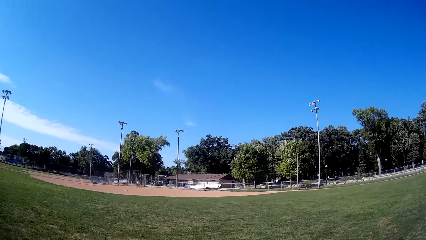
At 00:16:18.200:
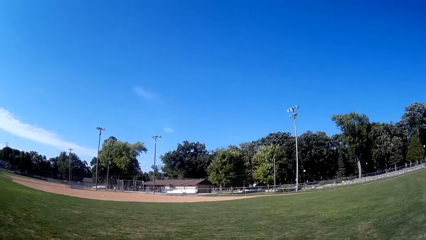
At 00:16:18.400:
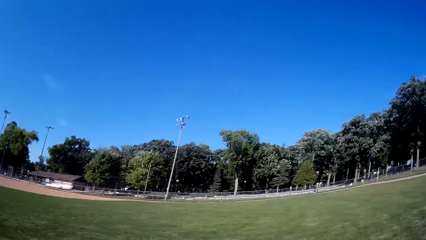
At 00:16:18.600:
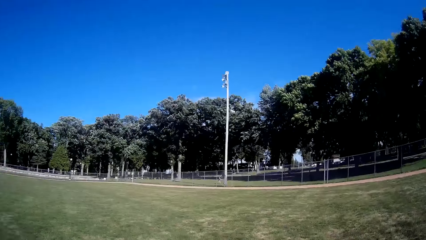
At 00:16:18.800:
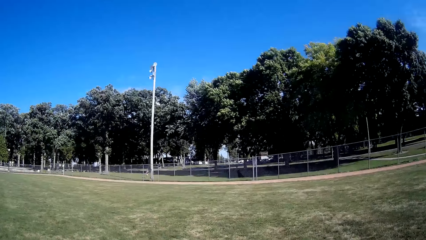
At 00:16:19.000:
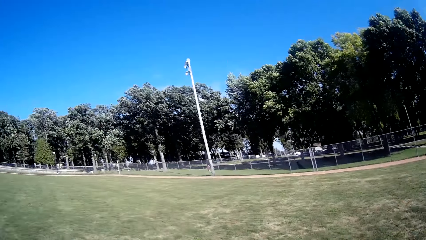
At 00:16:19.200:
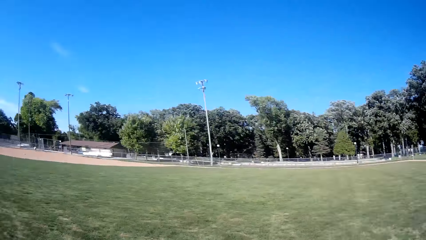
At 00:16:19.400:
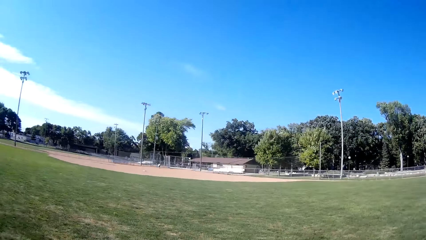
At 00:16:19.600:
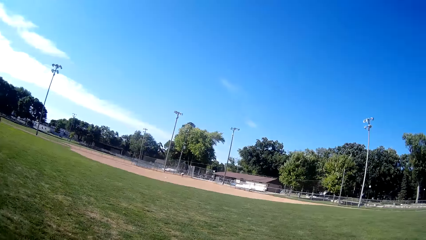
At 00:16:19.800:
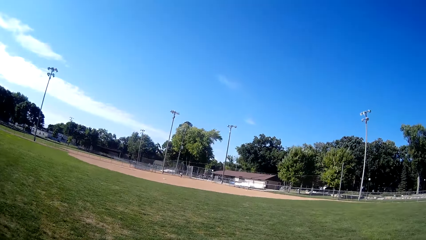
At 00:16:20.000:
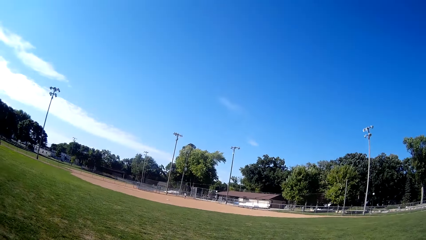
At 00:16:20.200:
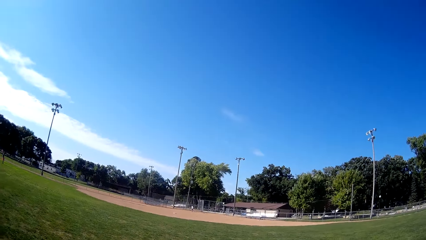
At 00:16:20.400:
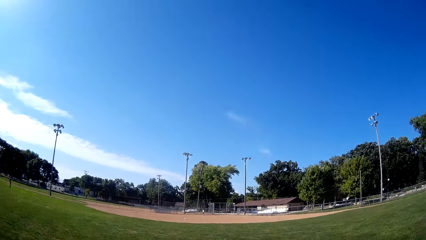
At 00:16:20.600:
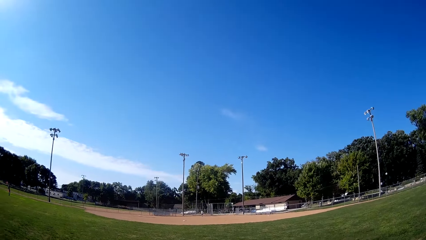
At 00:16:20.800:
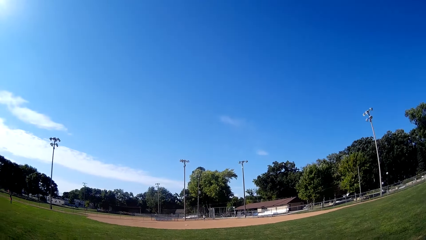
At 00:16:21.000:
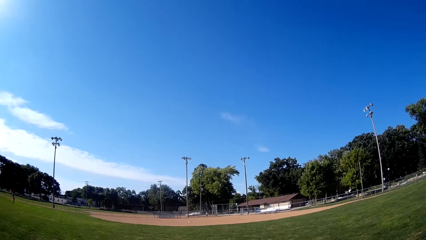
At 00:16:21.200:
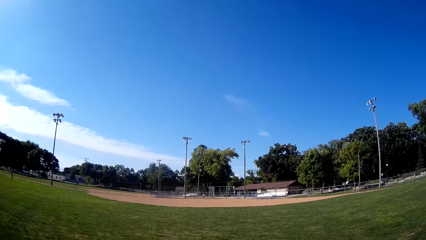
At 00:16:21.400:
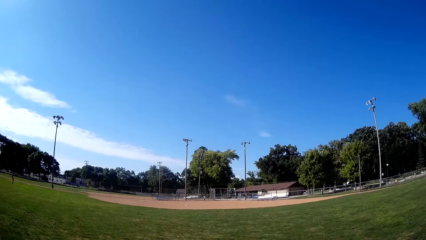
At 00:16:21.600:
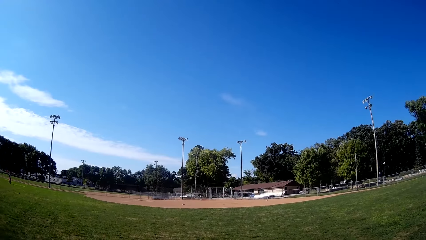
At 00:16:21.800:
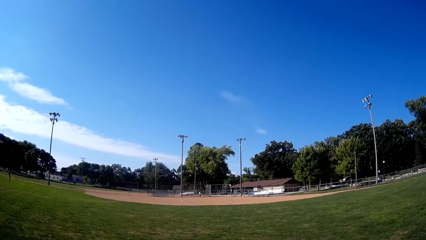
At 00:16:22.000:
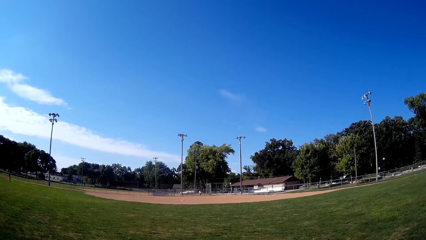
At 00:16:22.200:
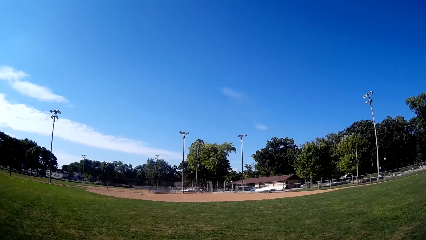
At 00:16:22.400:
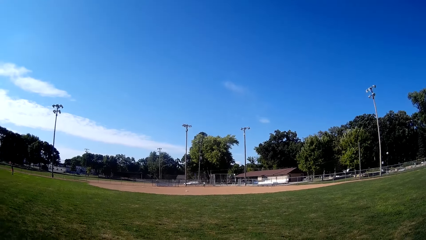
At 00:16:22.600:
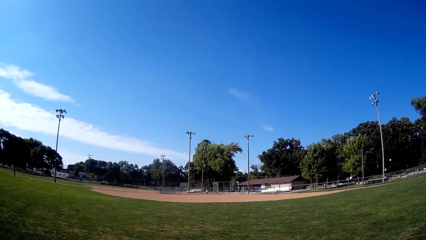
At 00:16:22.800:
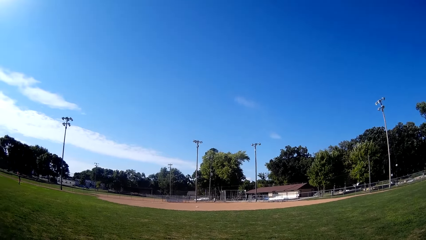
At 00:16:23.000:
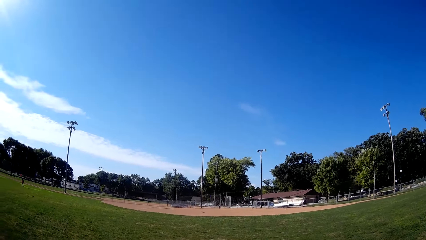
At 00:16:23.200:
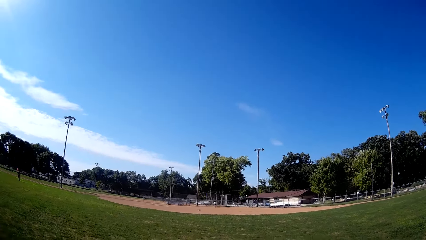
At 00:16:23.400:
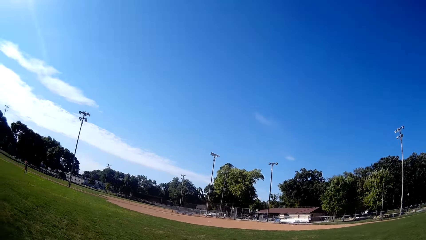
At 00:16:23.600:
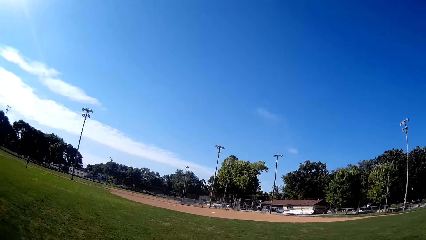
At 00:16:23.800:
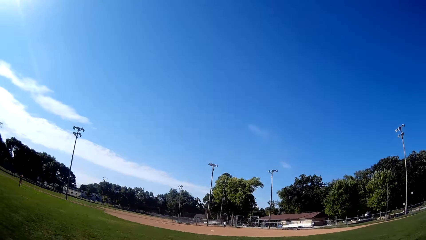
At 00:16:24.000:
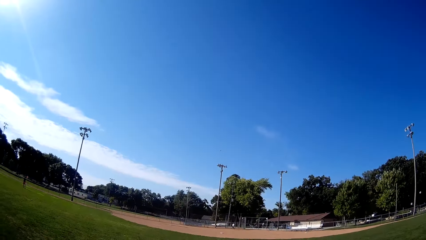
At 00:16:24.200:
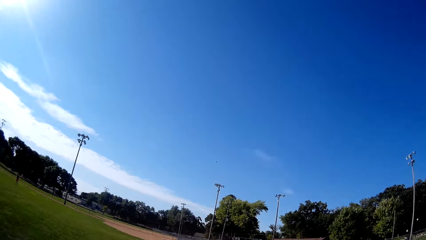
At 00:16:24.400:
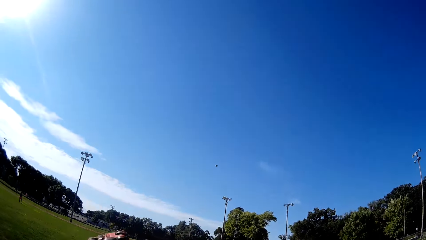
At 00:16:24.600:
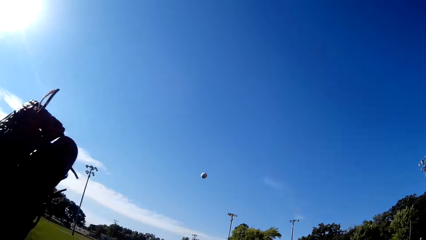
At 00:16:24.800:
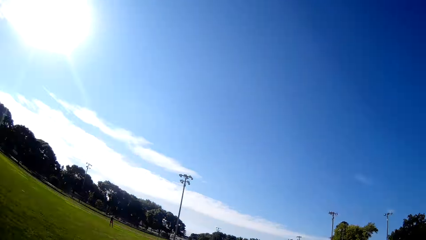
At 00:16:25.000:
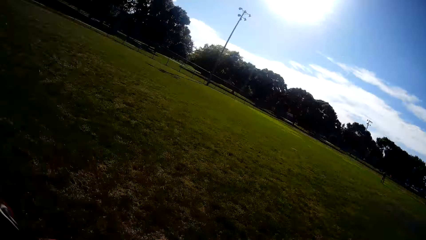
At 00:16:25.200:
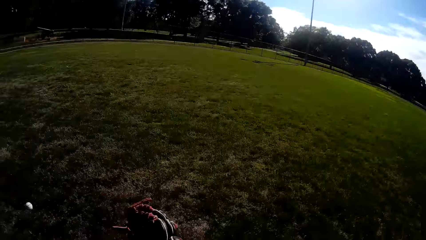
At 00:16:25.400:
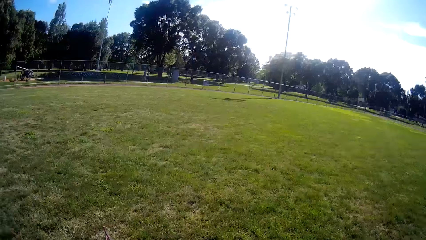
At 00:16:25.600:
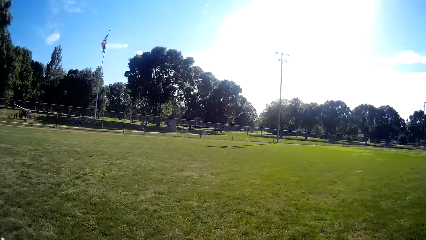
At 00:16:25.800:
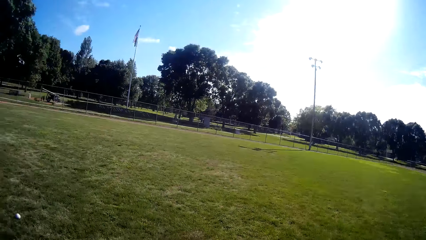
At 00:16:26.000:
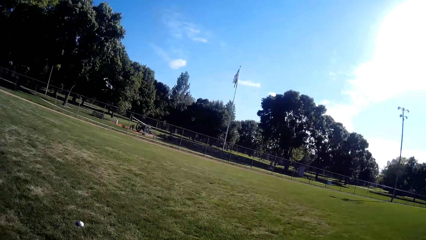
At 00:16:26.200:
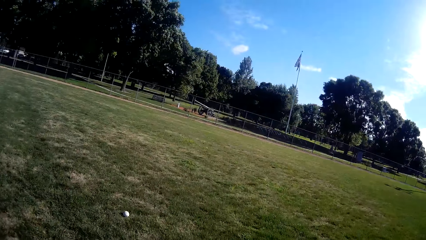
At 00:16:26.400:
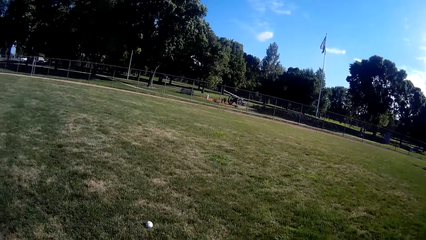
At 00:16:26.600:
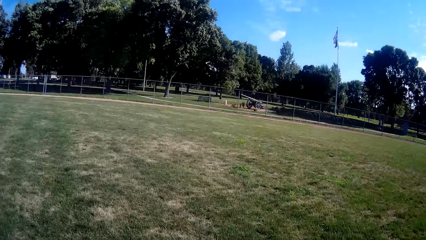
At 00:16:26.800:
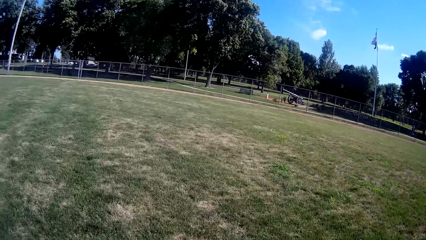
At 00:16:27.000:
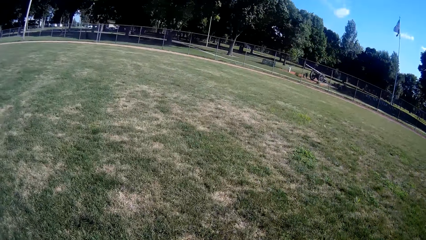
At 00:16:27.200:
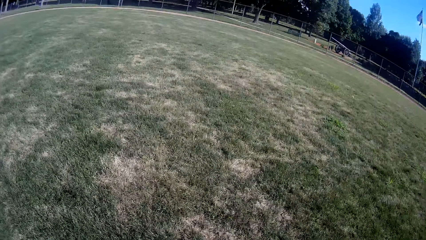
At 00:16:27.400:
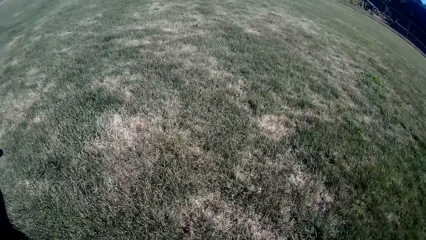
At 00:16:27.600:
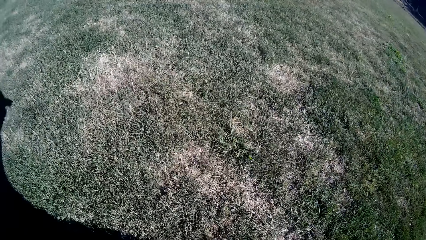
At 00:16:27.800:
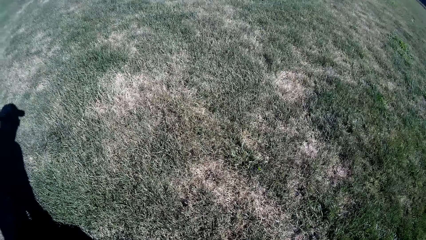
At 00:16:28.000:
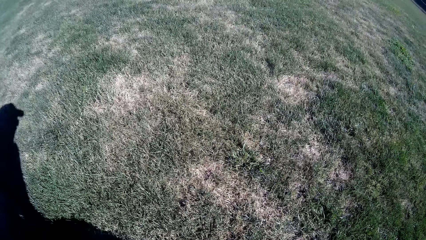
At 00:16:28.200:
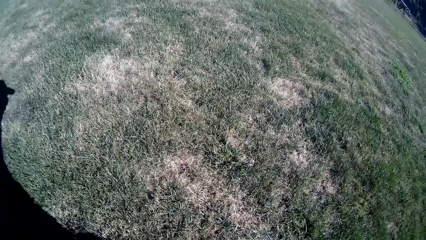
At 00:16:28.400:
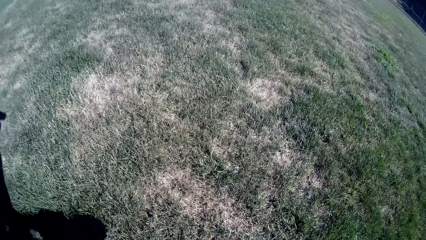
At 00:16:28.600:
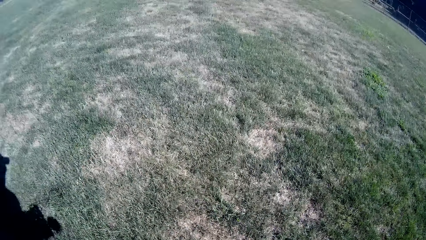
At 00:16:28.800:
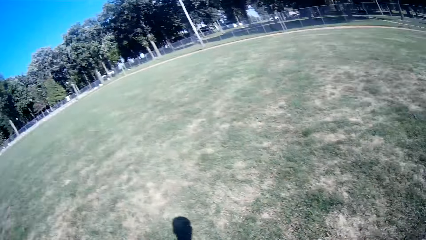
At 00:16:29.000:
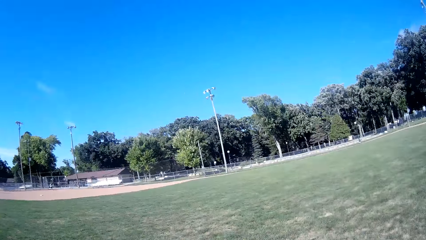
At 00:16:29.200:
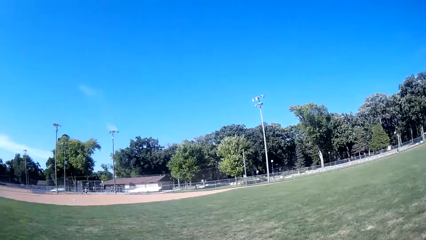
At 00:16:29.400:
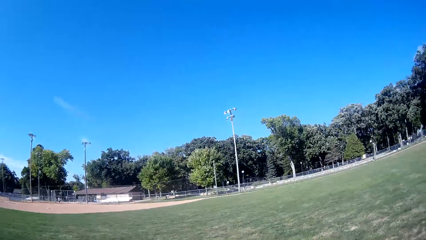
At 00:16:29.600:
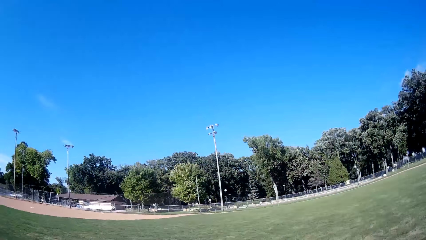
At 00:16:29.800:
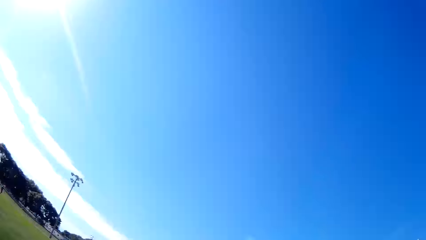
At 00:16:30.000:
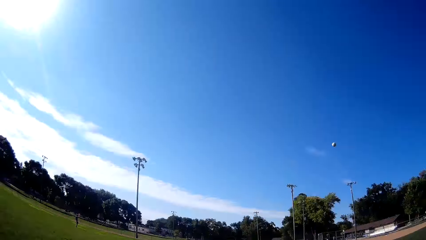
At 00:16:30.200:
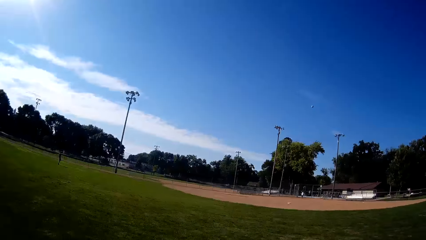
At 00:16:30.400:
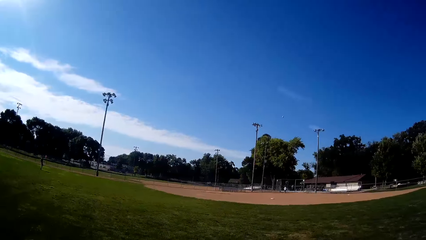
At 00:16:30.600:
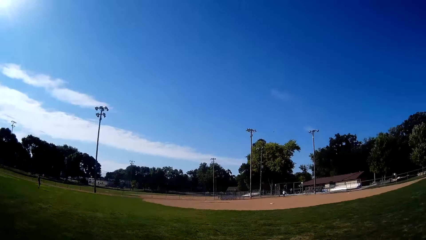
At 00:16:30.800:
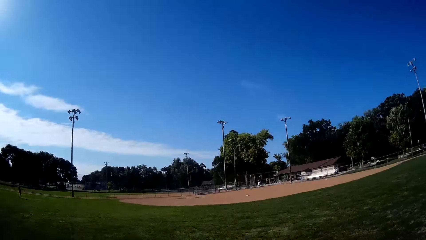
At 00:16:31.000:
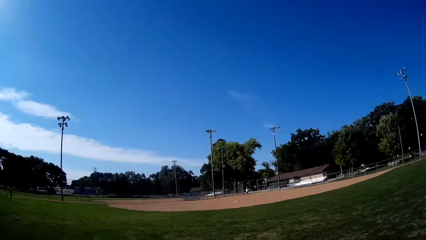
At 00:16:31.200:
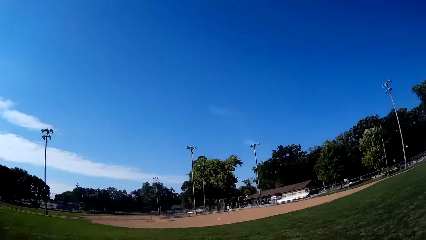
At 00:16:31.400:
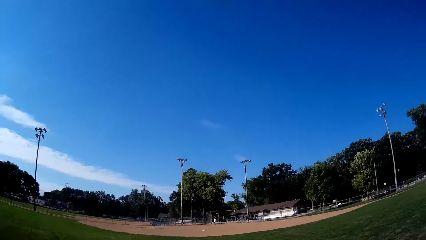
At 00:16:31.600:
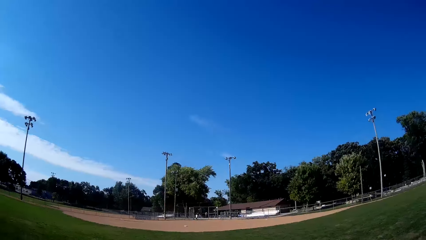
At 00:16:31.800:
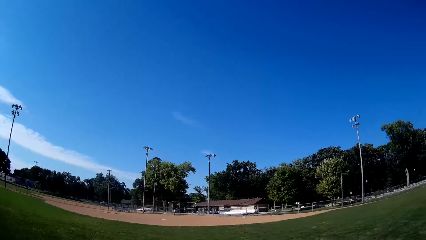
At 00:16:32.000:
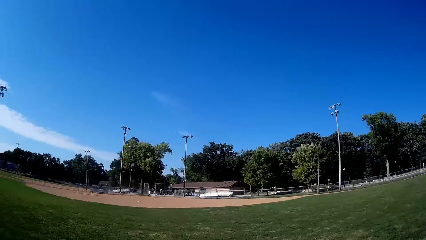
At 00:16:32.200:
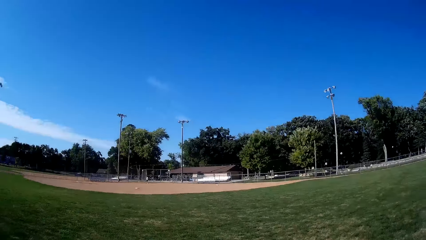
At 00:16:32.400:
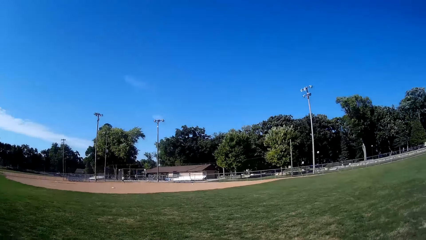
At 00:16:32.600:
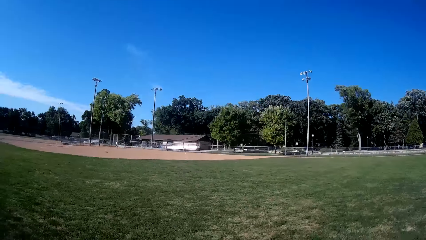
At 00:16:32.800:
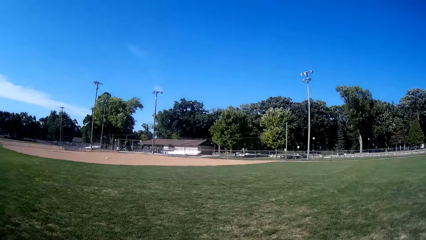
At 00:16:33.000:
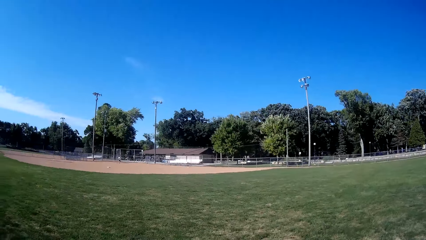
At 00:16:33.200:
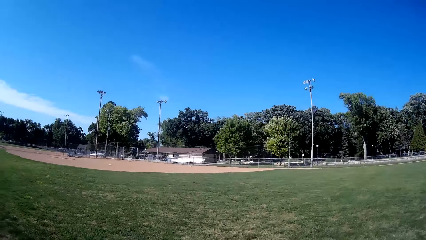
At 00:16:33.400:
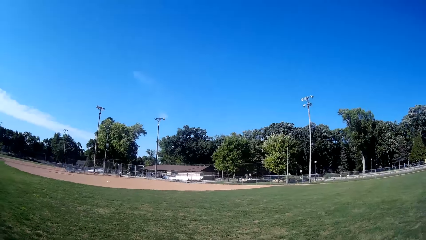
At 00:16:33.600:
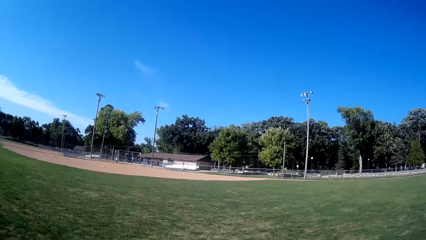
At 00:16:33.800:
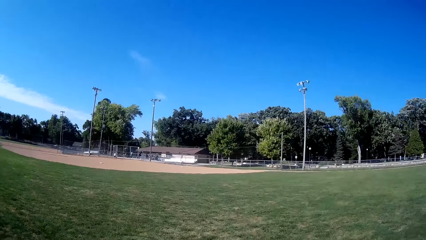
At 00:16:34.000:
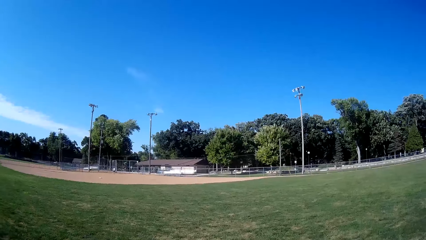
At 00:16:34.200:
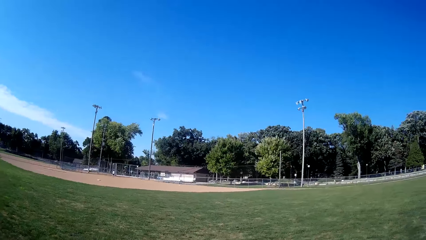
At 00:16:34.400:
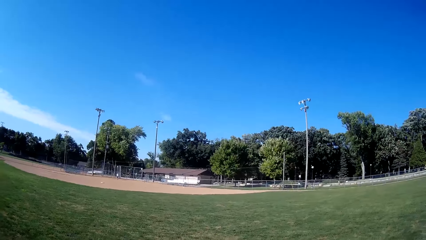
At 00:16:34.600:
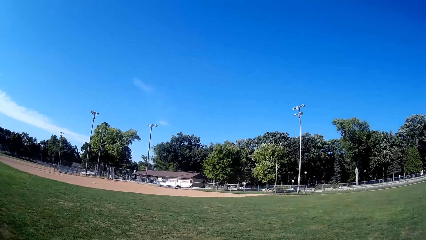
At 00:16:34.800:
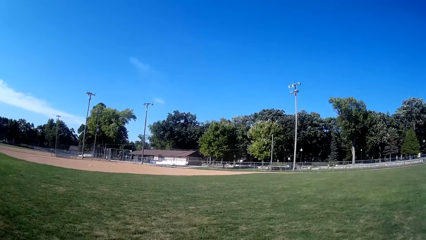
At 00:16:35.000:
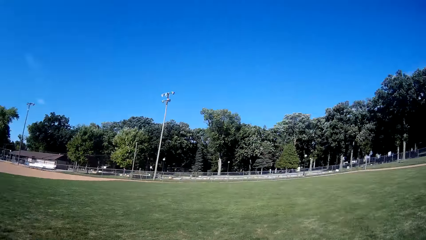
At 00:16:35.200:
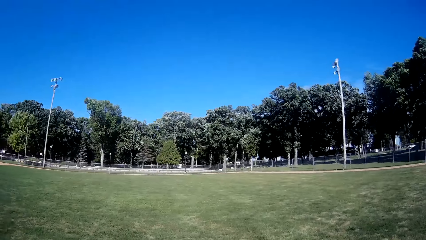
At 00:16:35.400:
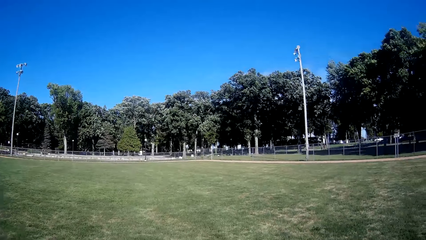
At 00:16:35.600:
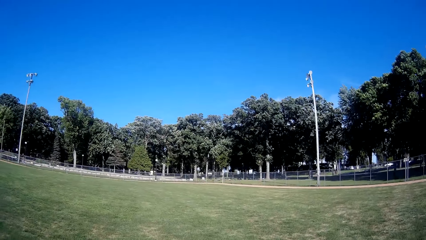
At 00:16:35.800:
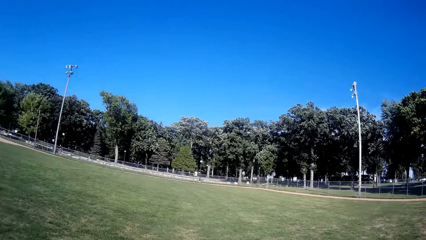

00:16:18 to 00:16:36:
The camera wearer converses. The man bats the baseball to the camera wearer. The camera wearer runs towards the baseball. He moves the hand. He hits the baseball with the glove in his hand. He converses. He runs after the baseball. He walks around. He picks up the baseball. He pitches the baseball. The man walks around.
